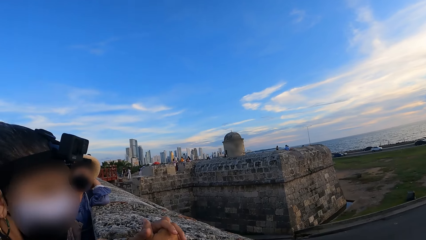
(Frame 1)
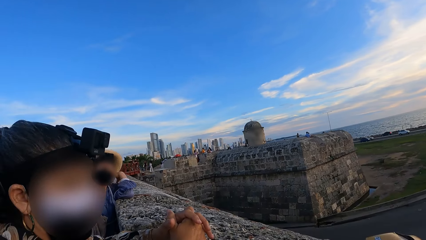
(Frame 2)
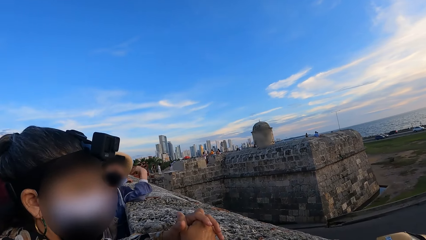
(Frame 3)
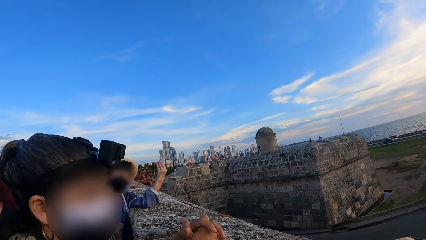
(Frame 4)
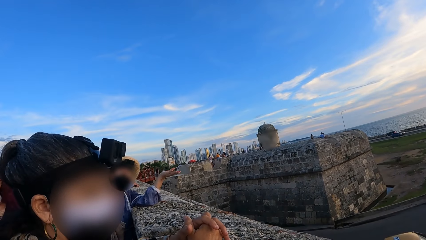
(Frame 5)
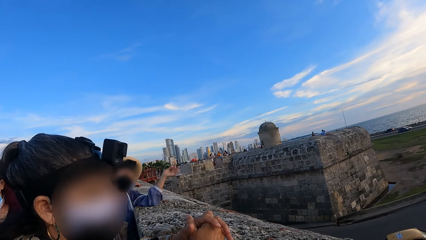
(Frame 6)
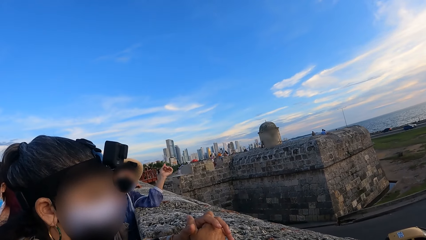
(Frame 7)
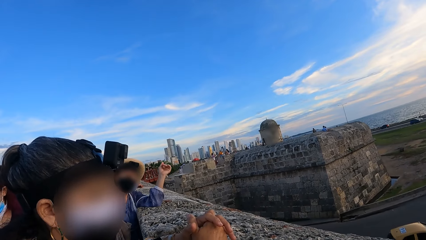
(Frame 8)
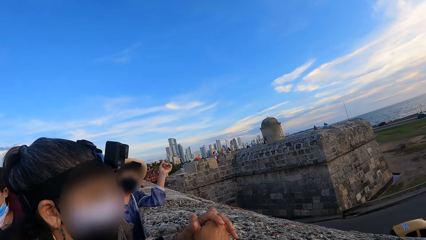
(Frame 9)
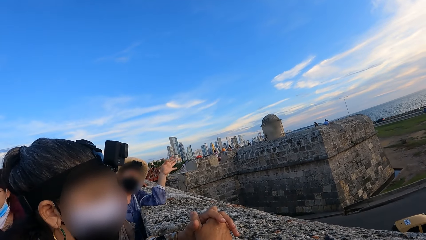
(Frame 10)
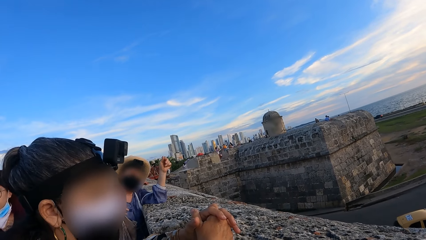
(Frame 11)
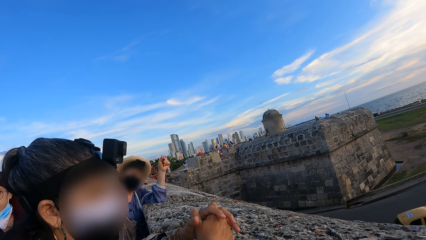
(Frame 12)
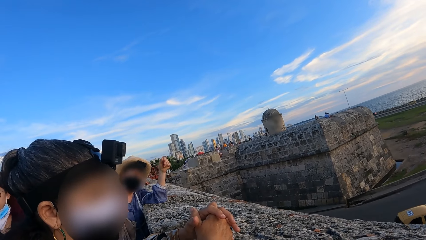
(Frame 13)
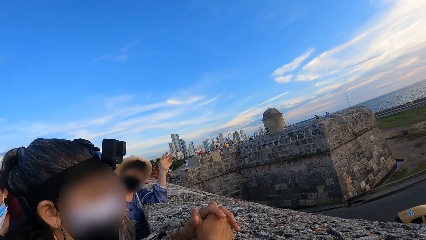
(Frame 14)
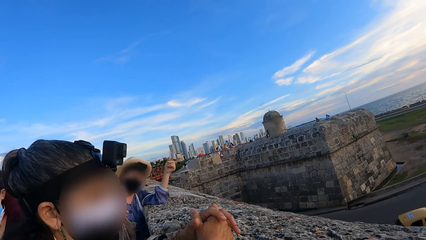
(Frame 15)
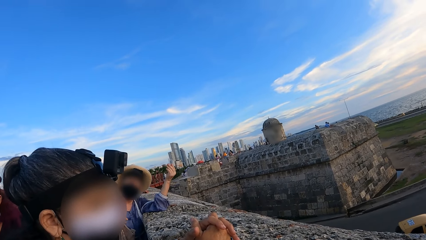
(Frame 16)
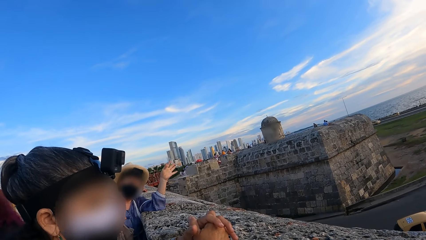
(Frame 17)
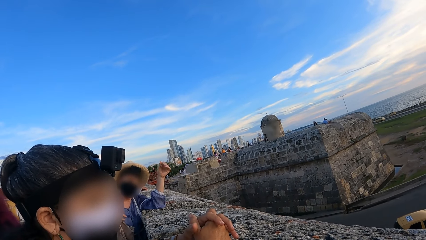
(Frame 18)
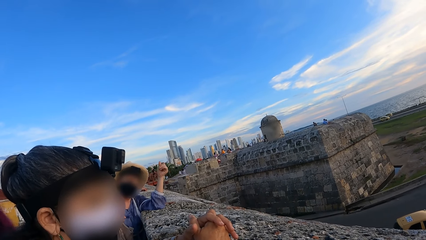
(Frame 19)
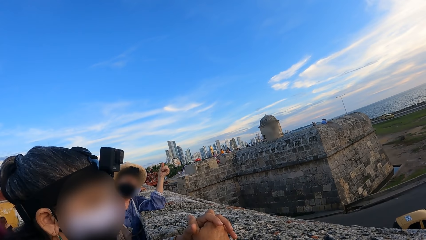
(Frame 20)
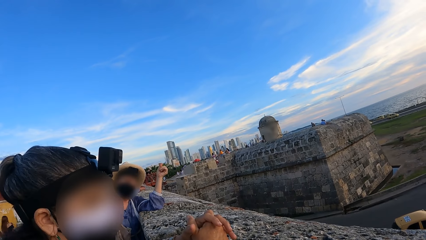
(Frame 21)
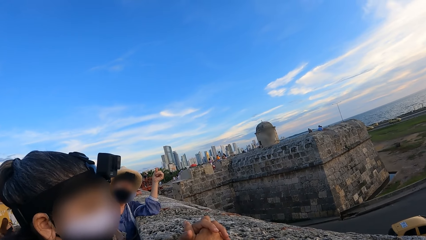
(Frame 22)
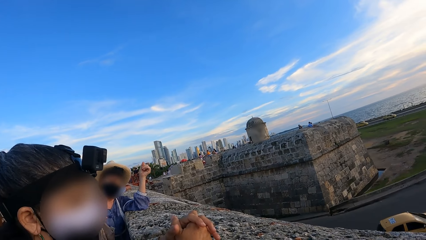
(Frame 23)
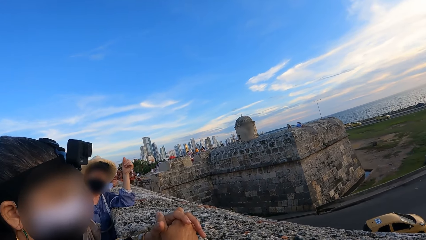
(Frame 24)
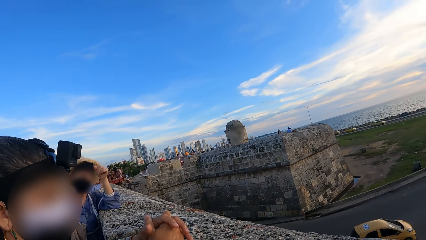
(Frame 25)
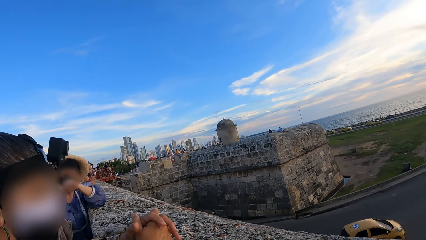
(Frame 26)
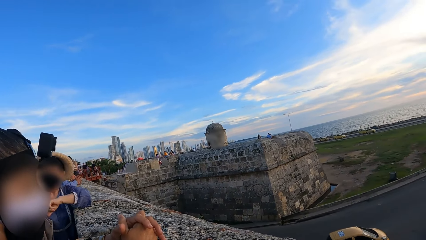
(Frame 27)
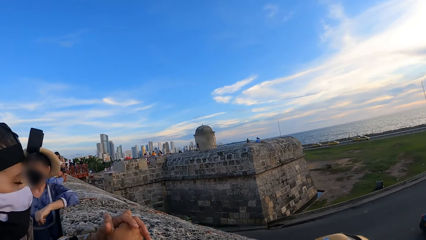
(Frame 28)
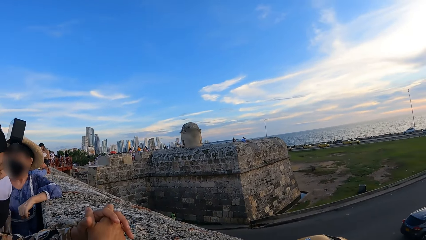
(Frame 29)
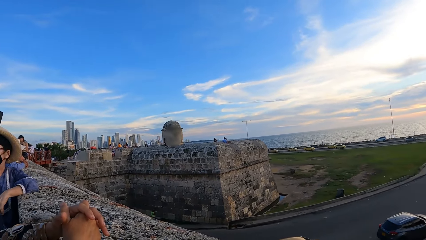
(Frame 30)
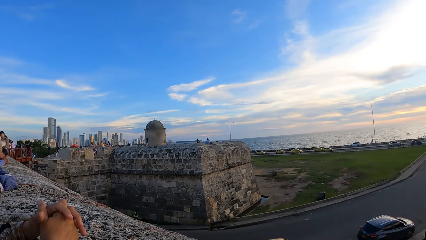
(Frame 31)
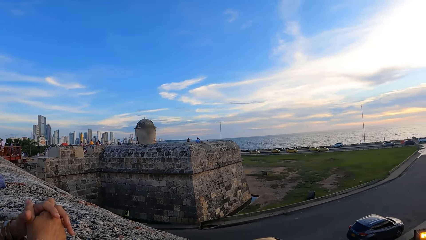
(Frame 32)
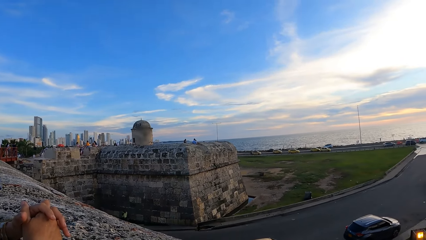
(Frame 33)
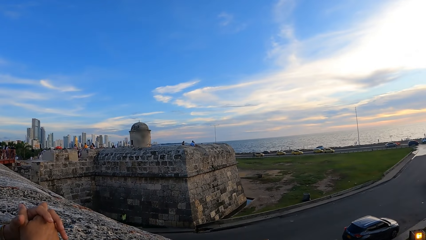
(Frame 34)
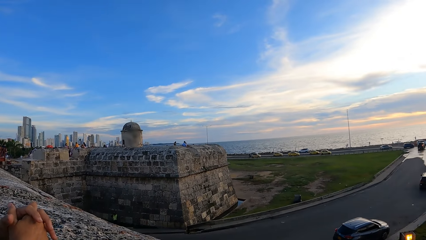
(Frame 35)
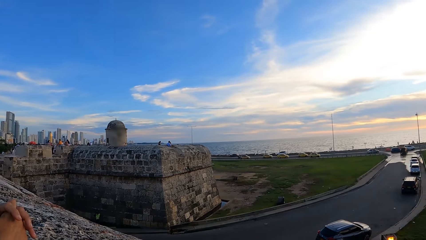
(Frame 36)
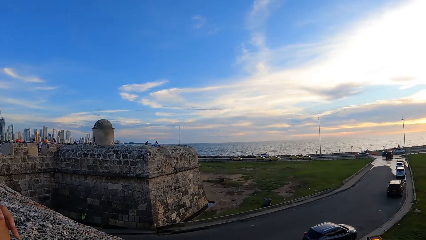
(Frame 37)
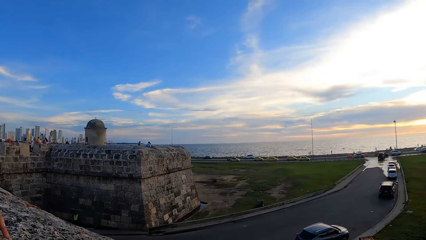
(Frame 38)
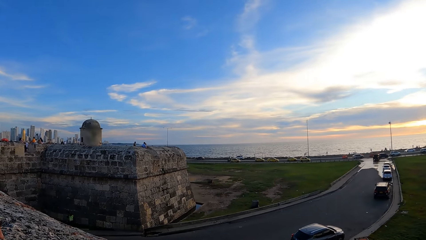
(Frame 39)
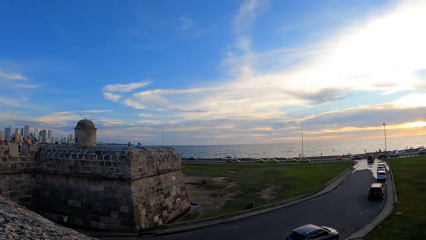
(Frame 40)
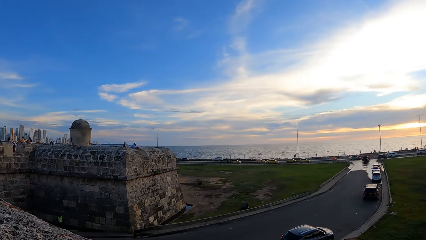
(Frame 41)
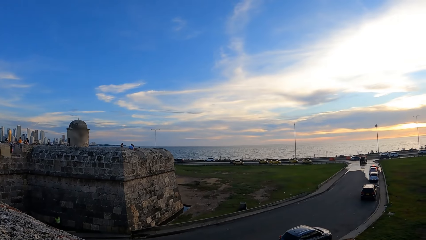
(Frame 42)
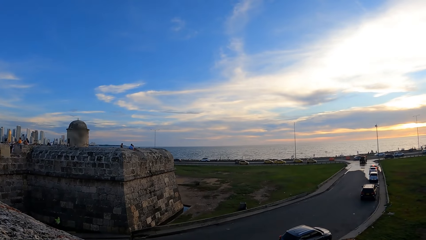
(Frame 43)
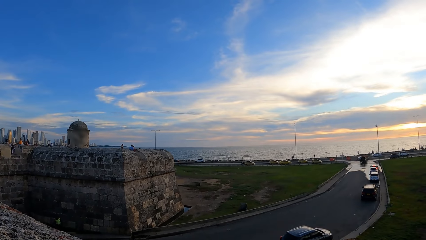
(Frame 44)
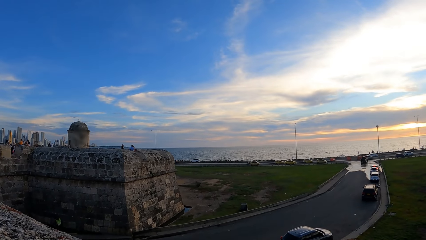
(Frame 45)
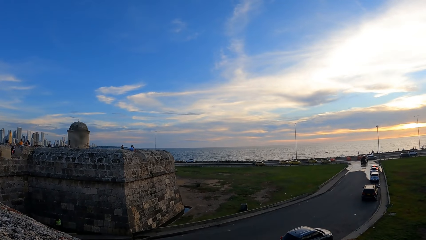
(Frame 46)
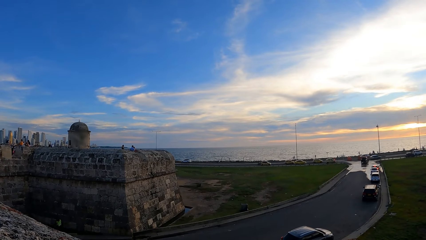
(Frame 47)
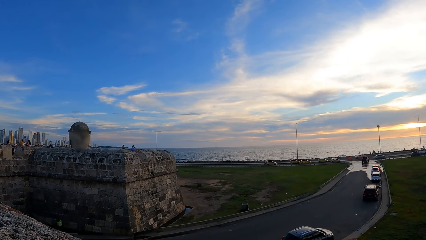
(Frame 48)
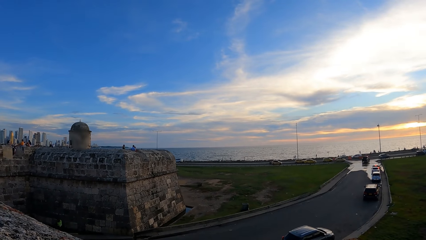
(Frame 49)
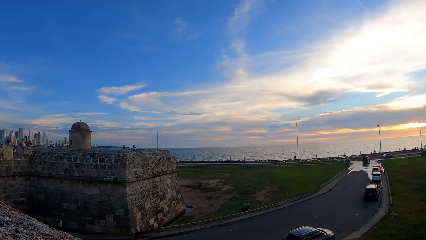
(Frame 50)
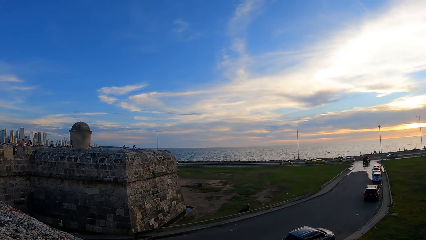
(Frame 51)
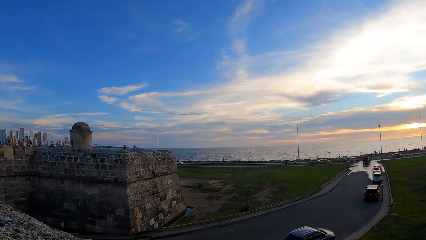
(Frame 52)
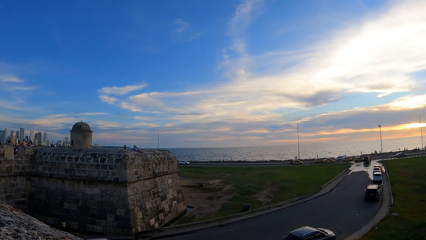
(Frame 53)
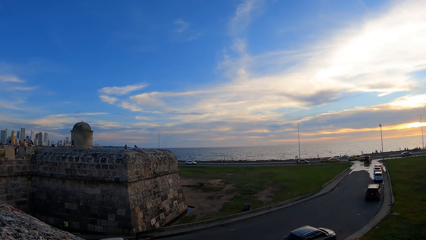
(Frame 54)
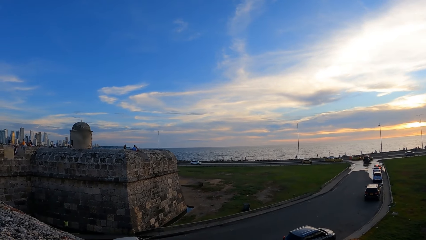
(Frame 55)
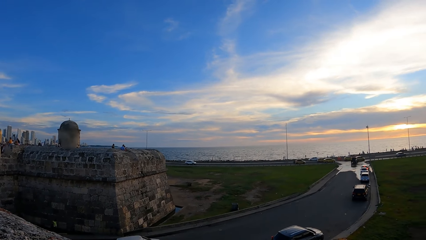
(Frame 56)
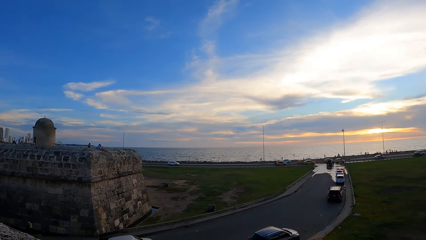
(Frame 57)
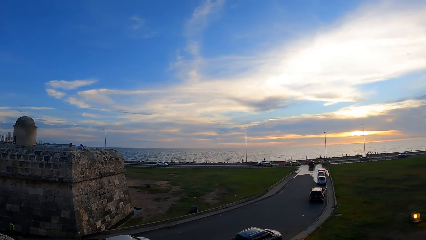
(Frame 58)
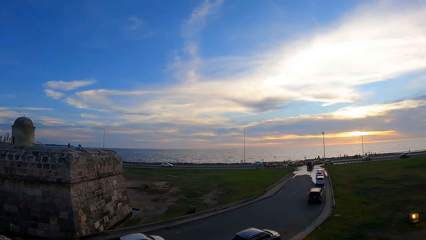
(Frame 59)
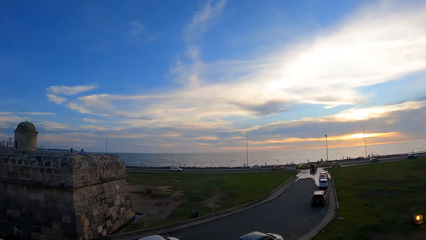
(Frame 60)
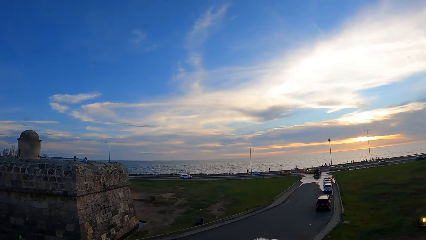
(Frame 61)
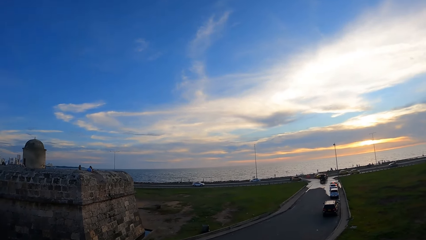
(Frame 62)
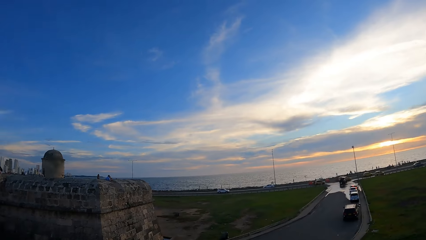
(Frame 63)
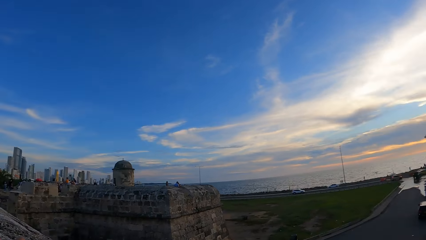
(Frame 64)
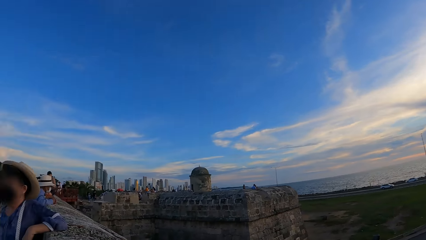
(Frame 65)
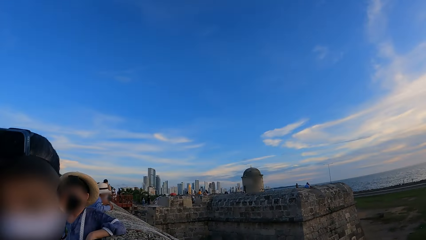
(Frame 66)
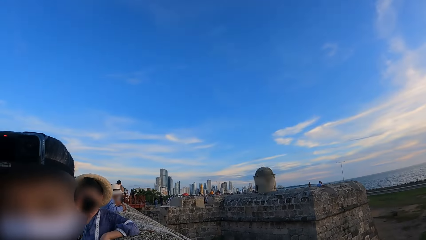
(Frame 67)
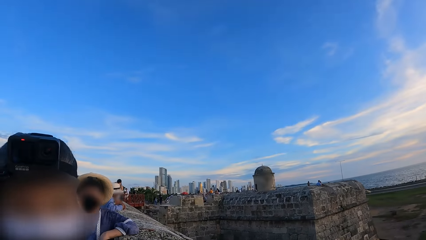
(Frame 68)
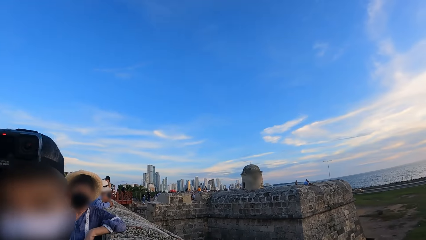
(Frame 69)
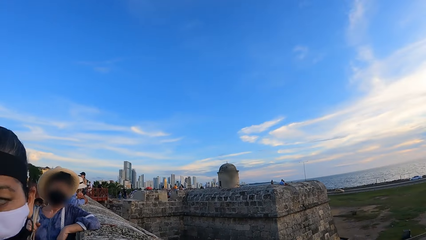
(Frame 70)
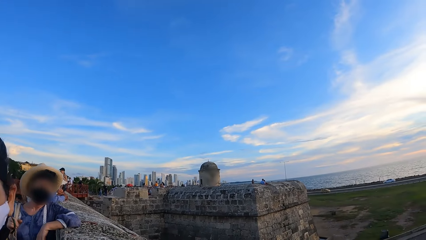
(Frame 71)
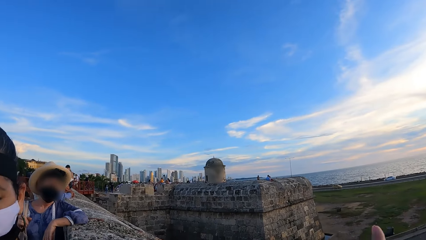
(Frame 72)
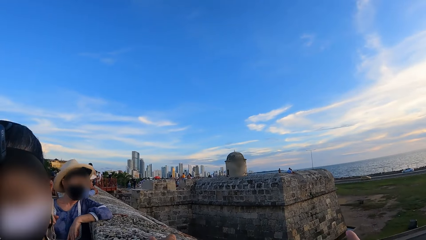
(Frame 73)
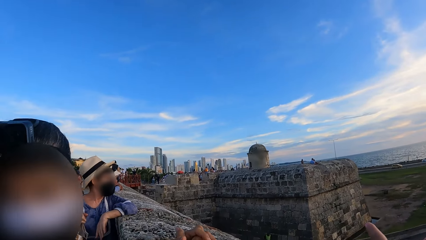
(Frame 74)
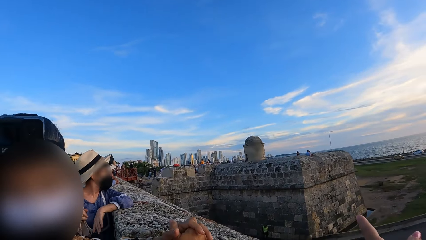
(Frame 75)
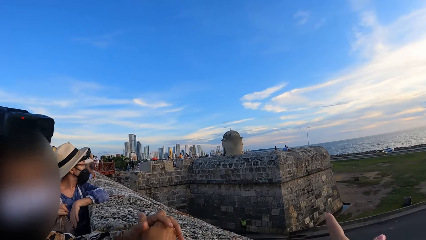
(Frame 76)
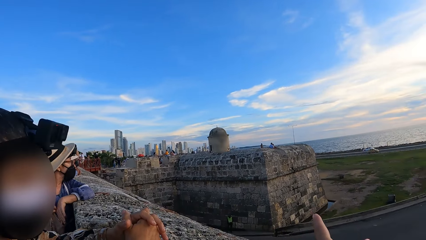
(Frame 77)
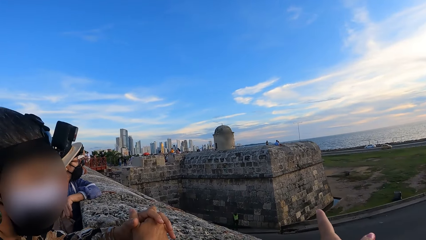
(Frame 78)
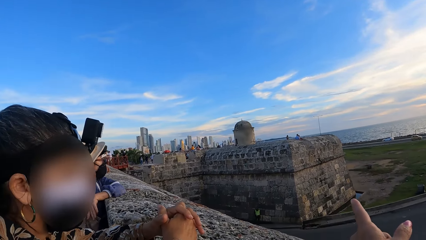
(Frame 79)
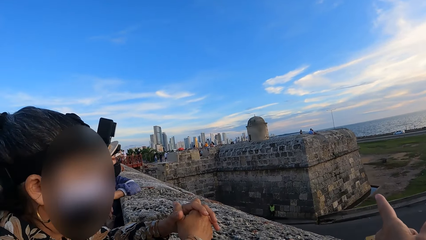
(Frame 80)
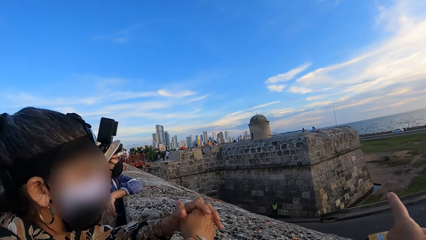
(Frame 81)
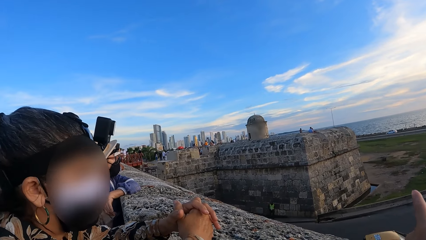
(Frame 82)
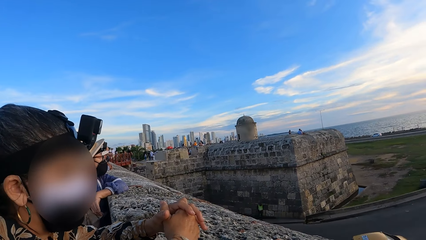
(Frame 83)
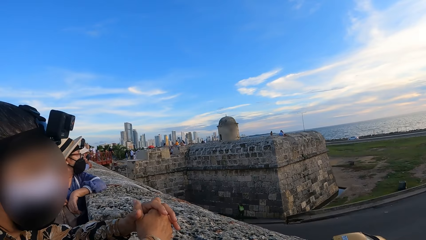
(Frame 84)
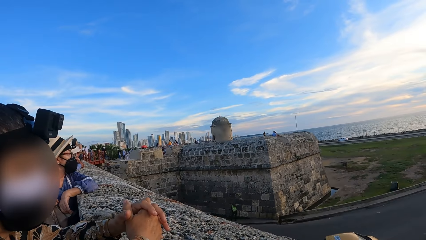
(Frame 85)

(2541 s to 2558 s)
The camera wearer interacts with a lady. Another lady interacts with the camera wearer. The camera wearer interacts with the other lady. They look around a road. They talk with the first lady. The other lady interacts with the camera wearer.
